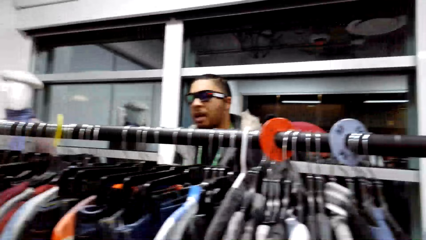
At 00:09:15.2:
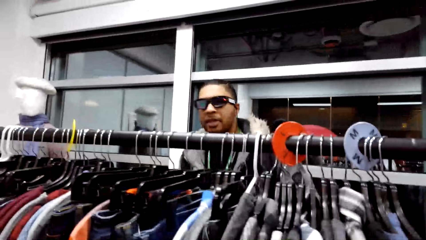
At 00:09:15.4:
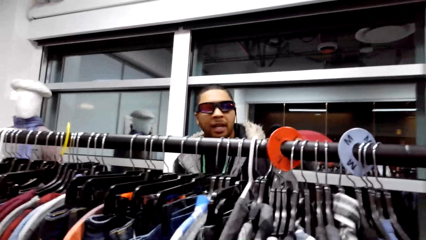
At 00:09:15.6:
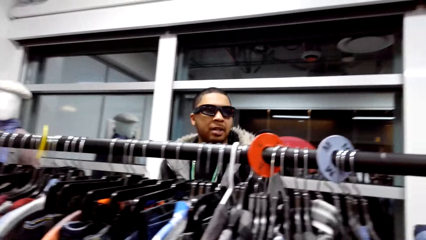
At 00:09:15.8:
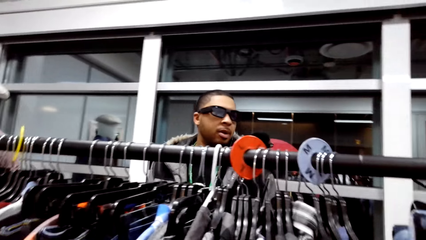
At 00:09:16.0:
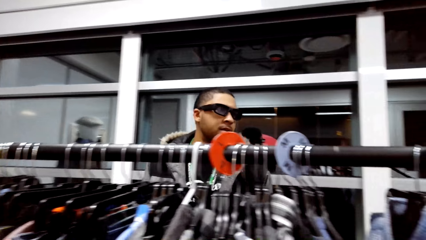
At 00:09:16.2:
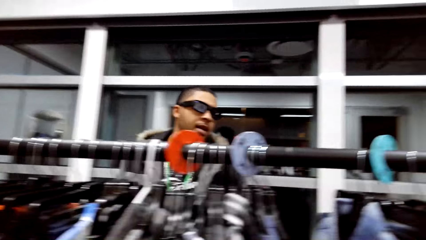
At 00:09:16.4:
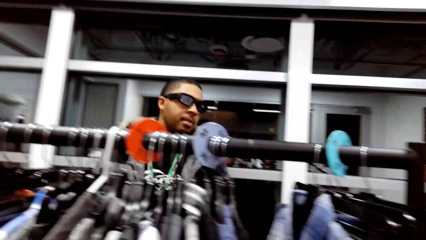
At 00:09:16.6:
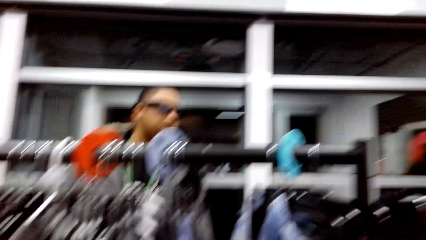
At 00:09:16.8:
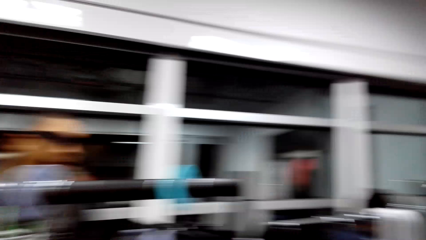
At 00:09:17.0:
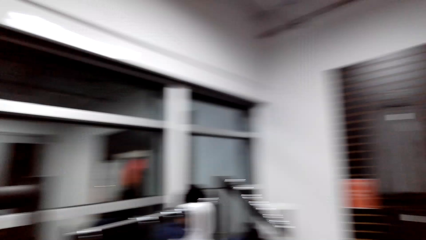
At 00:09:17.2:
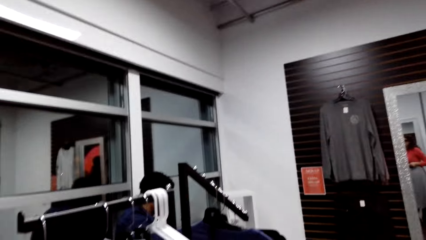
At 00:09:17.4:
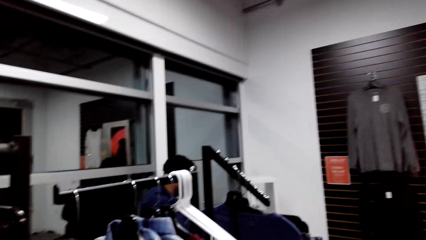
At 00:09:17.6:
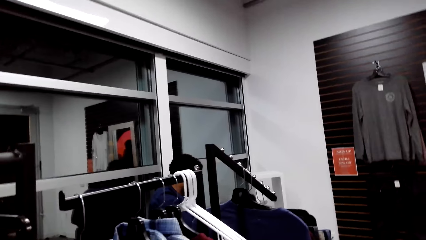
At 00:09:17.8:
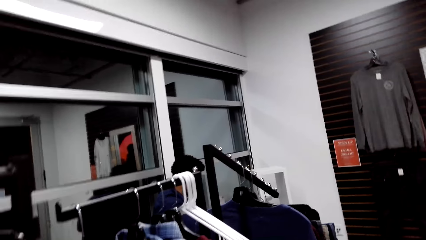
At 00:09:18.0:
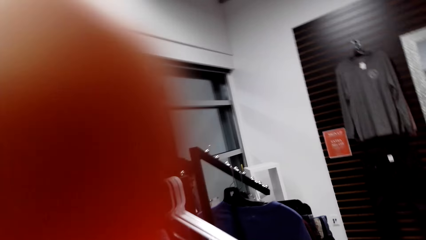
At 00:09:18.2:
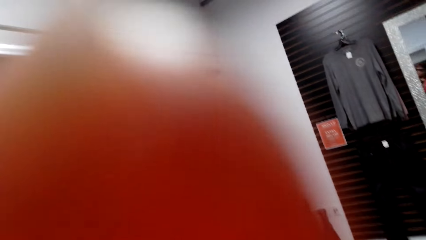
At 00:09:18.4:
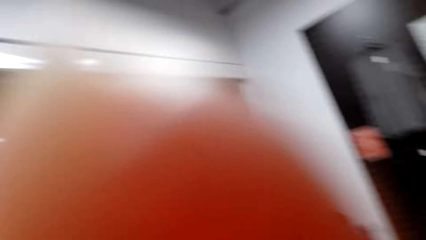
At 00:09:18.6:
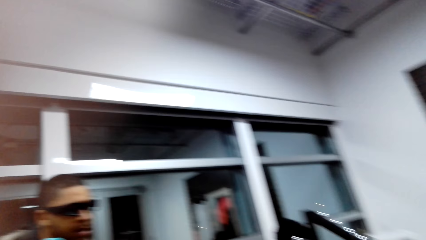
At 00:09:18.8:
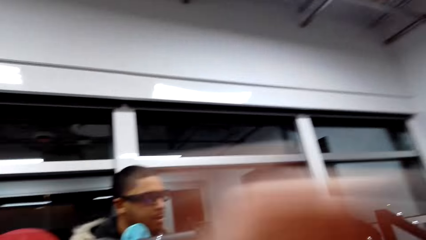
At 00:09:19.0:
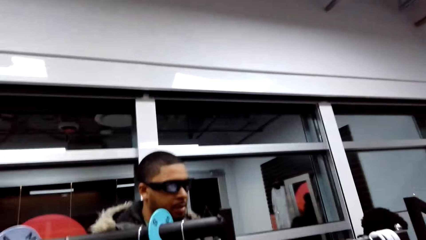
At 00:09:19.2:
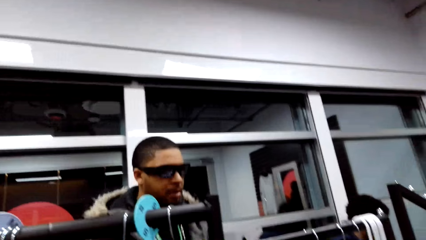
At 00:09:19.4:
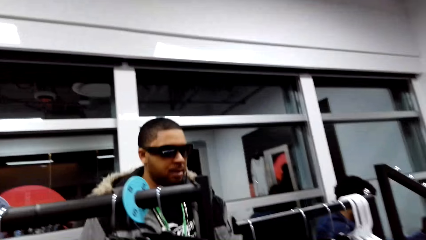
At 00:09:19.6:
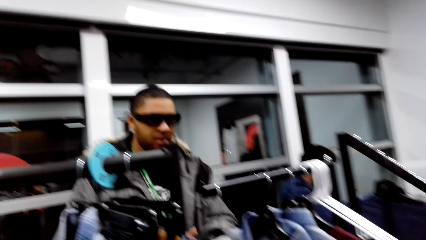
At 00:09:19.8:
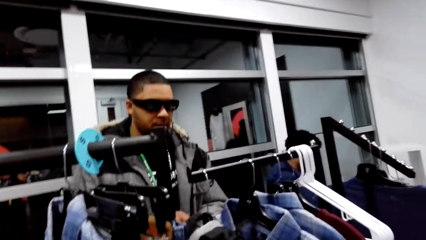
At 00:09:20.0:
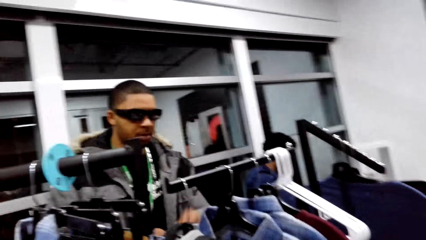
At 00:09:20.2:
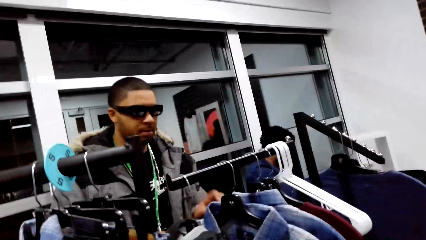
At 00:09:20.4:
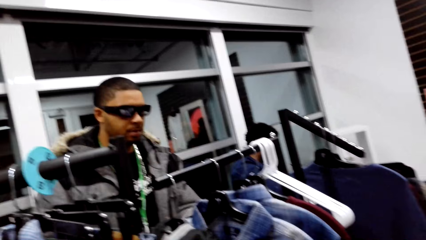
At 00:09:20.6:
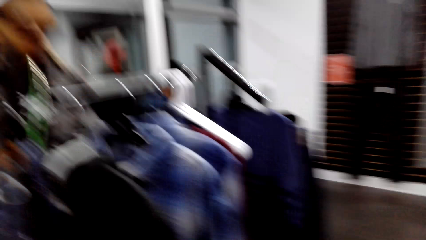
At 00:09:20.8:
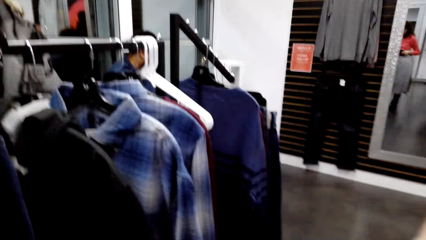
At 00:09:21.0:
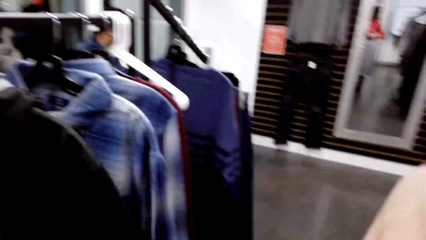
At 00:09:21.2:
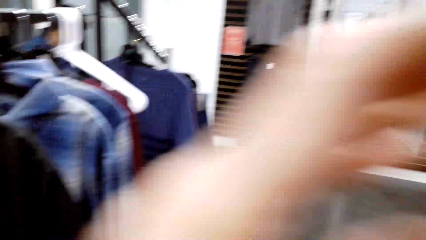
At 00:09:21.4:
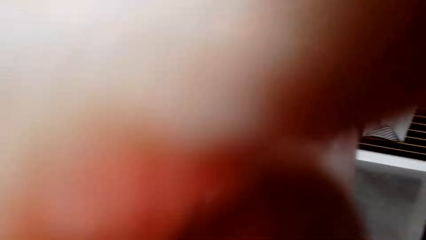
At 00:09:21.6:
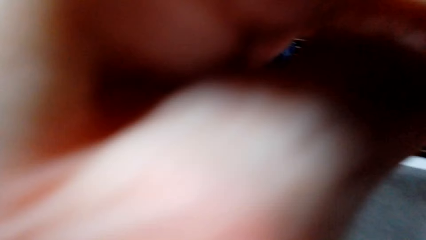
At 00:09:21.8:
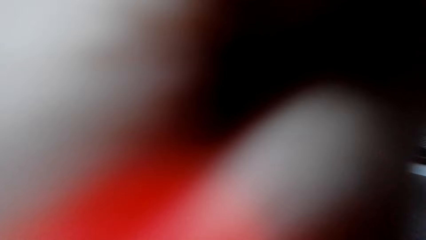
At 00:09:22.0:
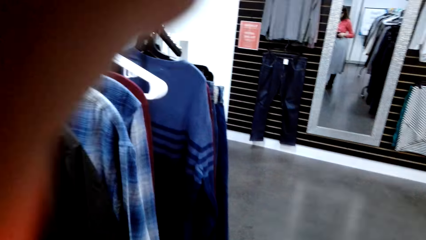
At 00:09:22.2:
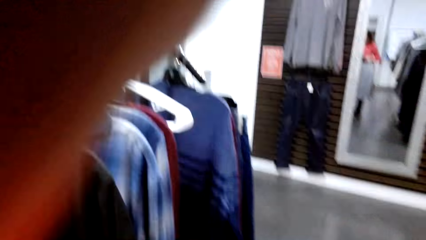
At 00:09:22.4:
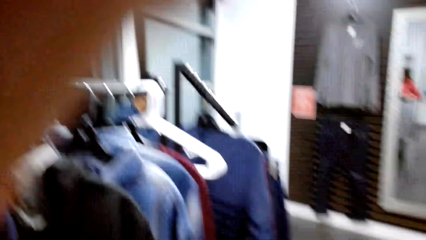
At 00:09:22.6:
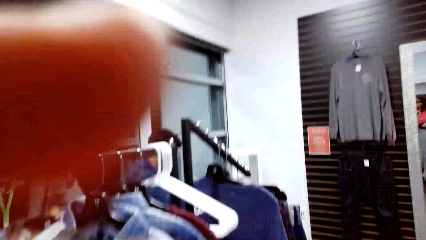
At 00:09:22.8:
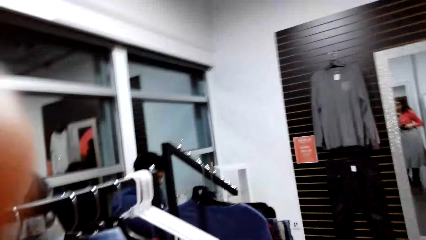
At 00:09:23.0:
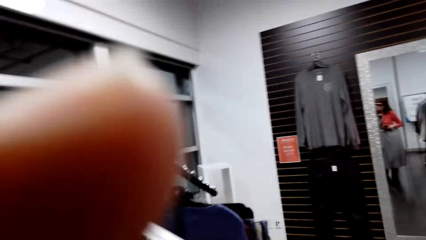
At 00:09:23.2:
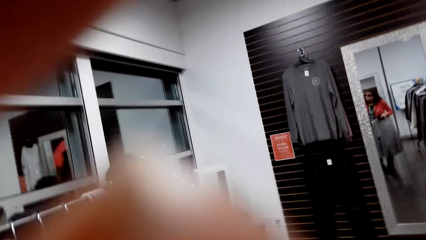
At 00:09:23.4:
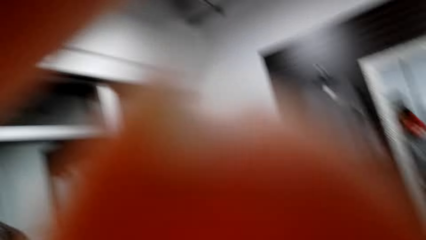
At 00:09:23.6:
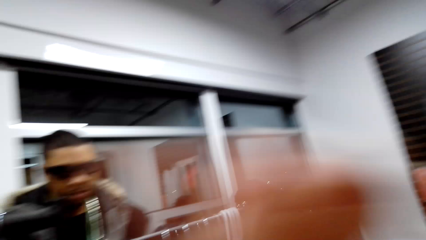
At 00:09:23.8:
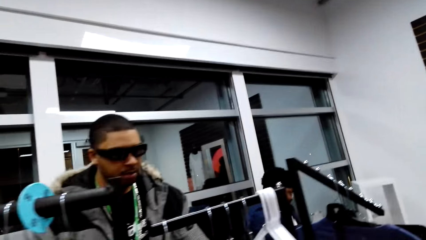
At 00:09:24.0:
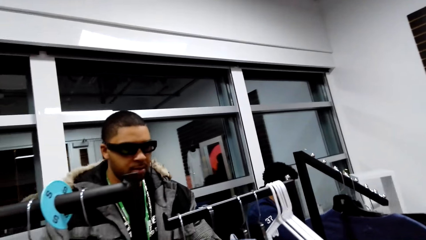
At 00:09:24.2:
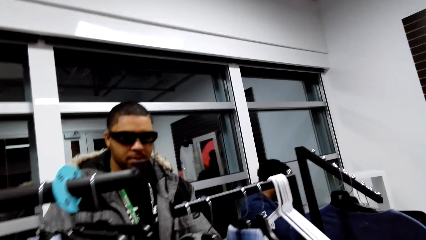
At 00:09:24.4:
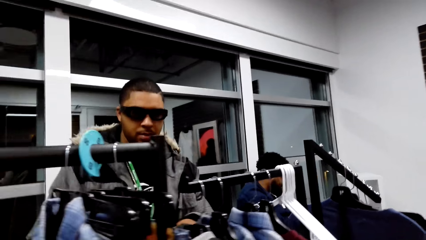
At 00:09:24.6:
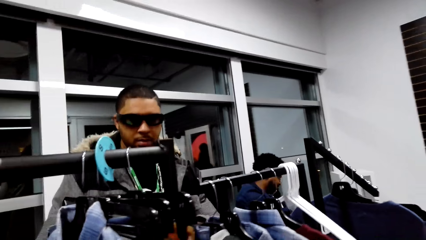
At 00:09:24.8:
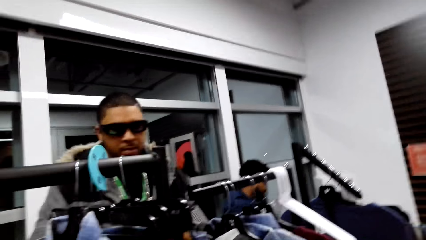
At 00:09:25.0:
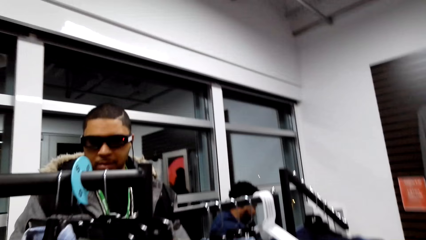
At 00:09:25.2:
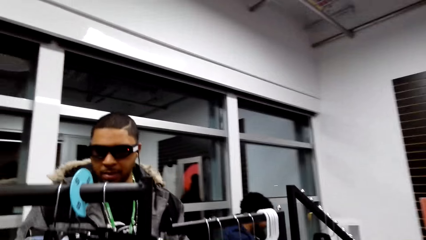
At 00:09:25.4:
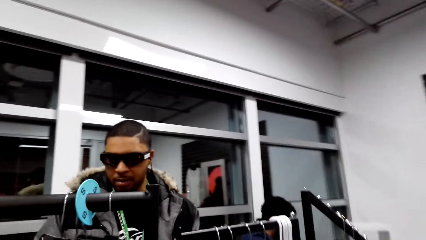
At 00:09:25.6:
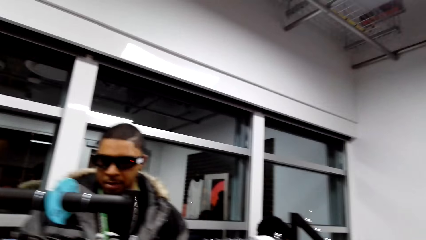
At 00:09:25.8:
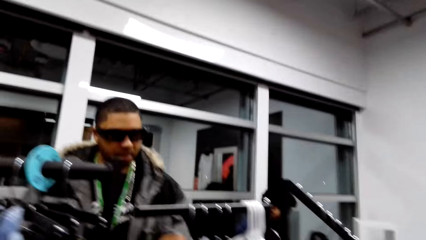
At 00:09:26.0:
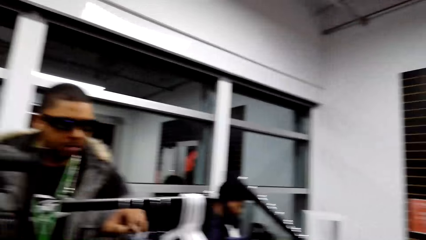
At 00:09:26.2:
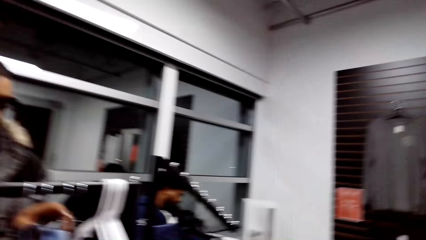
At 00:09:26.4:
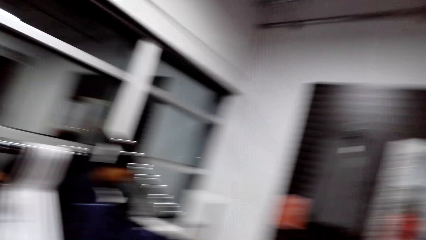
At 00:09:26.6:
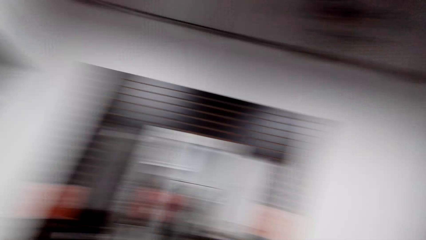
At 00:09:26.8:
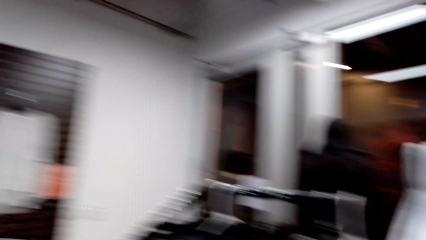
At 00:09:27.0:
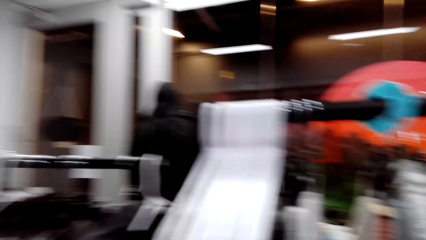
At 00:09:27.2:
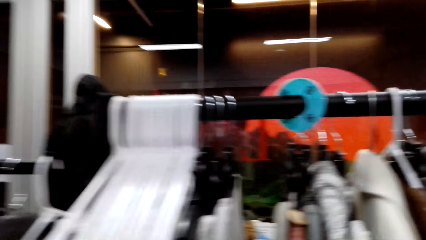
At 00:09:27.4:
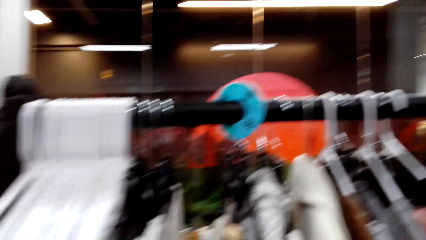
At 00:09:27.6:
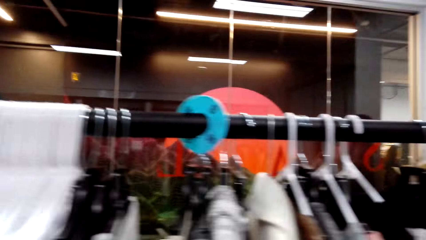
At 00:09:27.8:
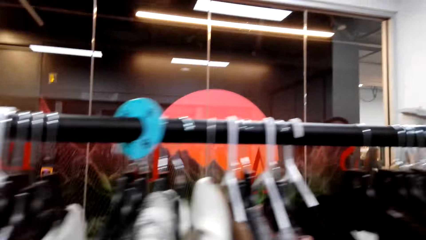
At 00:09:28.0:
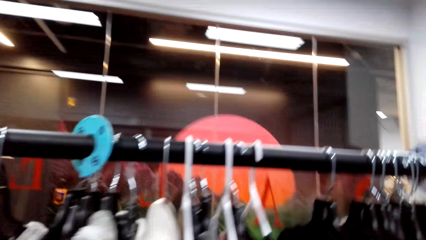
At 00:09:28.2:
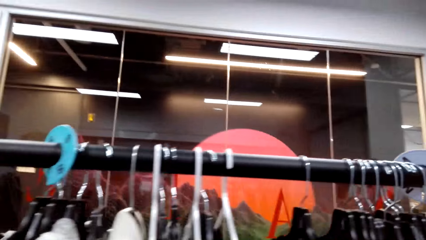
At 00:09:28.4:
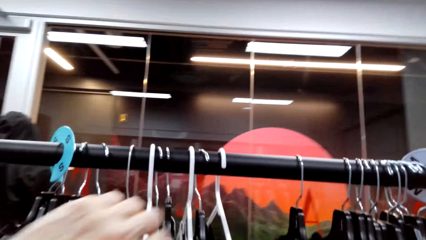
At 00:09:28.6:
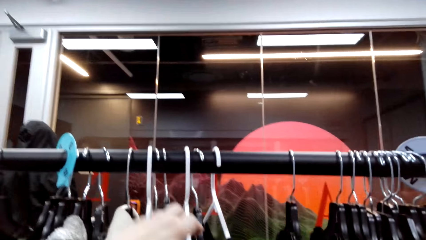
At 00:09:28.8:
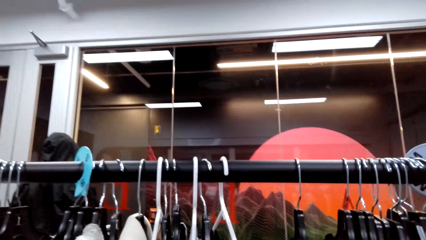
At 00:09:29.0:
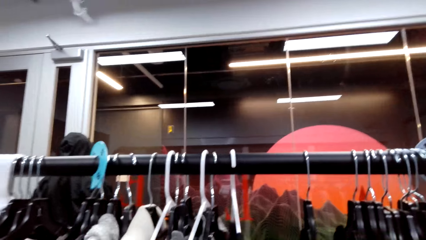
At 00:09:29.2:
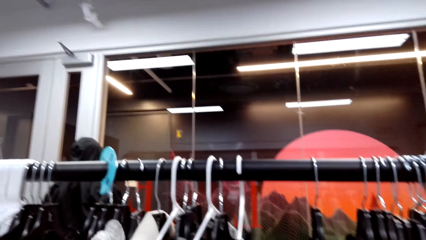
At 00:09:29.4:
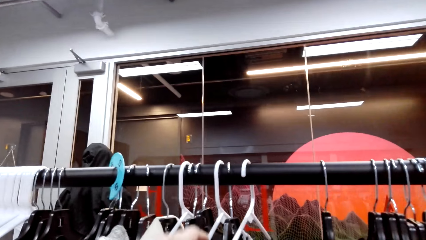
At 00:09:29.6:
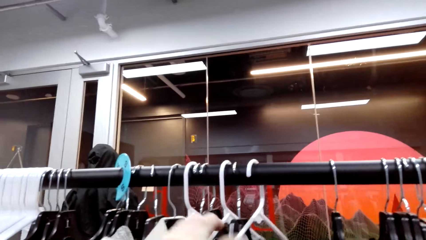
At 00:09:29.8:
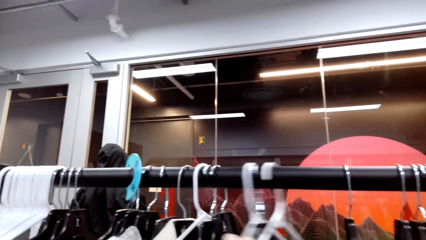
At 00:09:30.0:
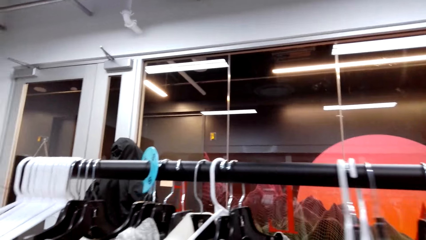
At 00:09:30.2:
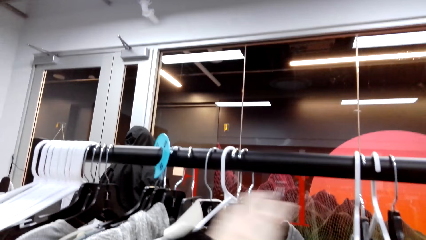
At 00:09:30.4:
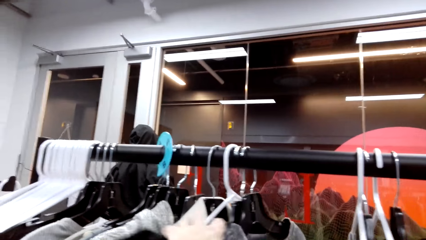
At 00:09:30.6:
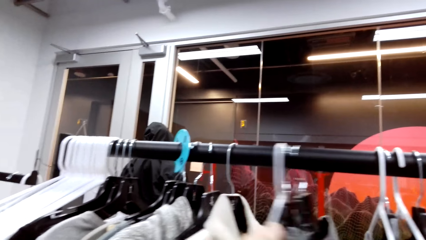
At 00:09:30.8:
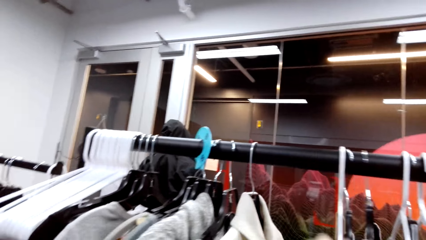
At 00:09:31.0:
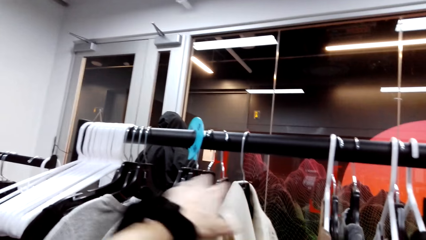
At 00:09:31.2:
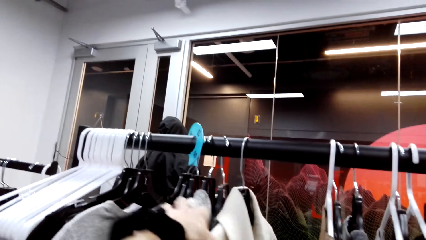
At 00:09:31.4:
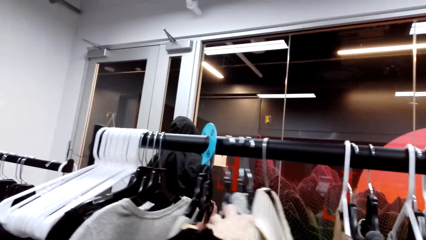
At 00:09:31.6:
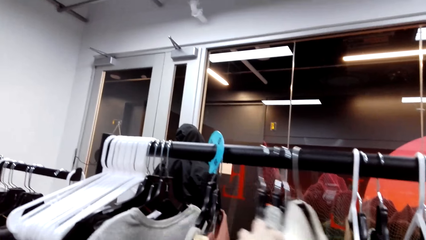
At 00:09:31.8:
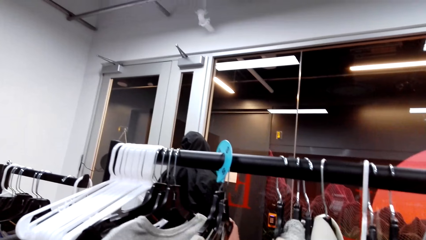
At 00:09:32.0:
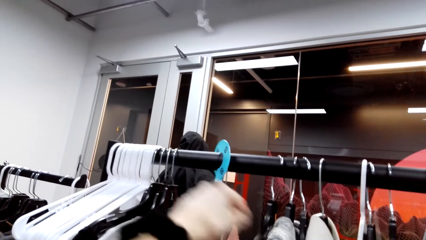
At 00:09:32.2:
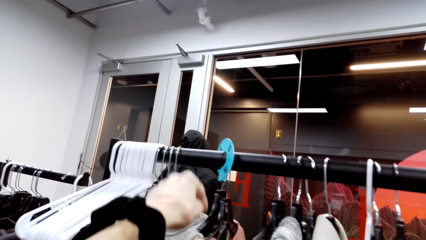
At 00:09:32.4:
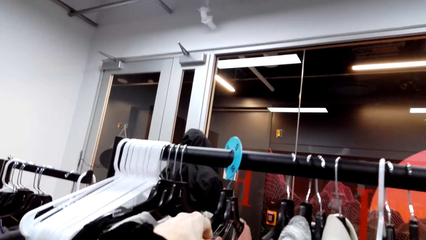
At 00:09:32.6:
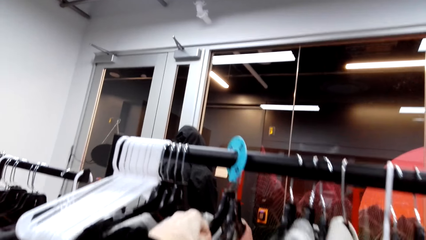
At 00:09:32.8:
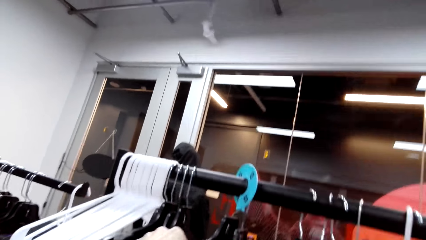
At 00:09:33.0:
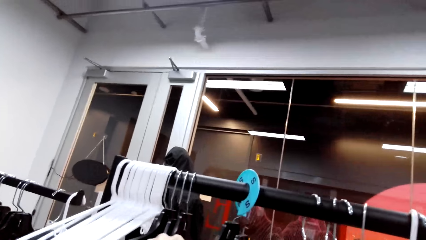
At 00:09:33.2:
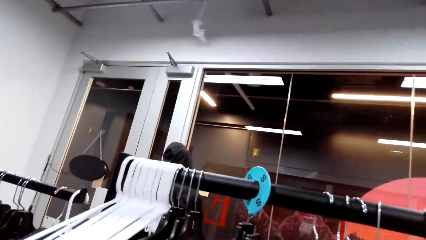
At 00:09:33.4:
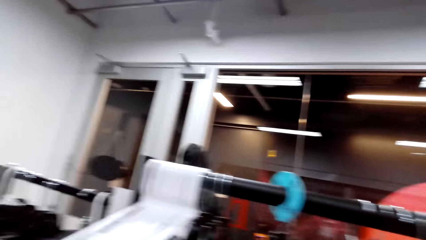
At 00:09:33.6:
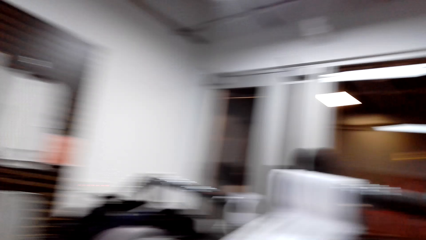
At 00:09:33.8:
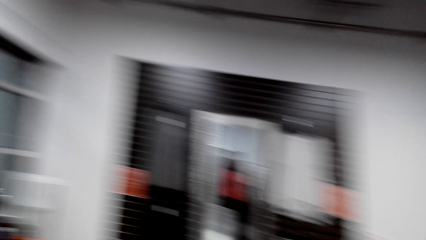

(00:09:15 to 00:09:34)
The camera wearer looks around. They adjust the camera. They talk to a man. The man holds the clothes on the display. The camera wearer adjusts the camera. They talk to the man. They look around. They hold the clothes on the display. They look at the clothes. They move the clothes on the display.
